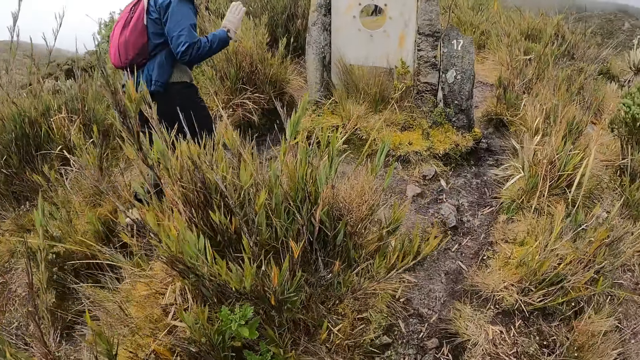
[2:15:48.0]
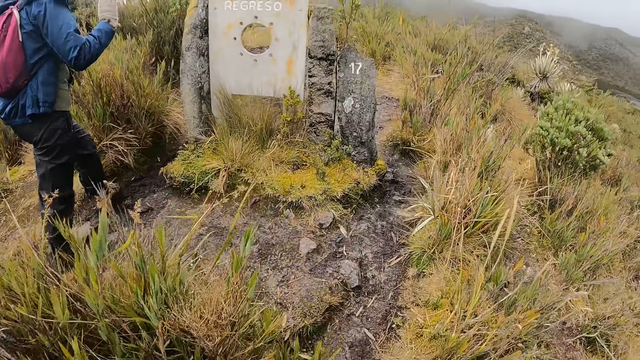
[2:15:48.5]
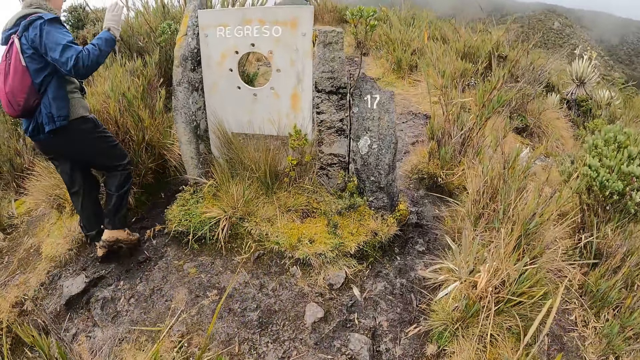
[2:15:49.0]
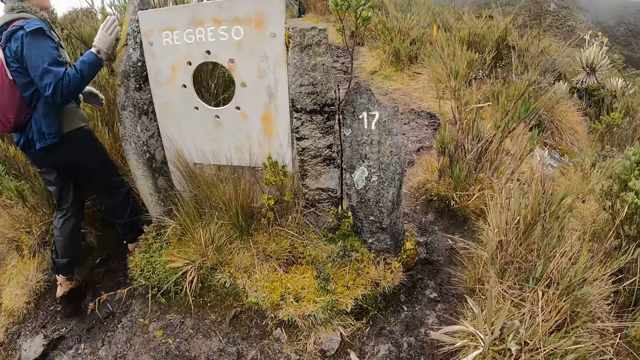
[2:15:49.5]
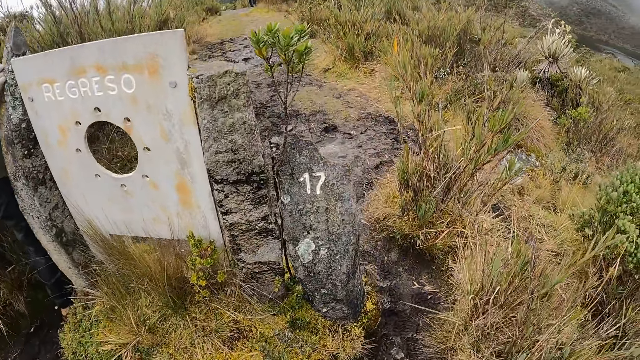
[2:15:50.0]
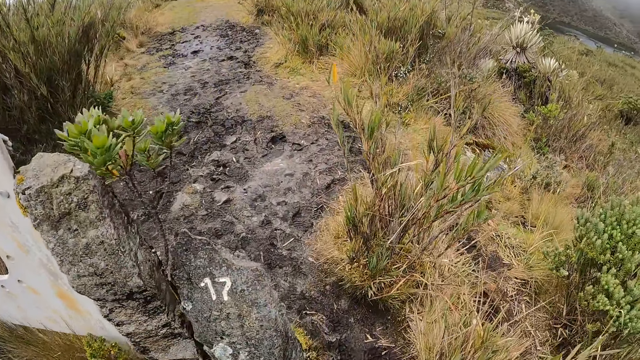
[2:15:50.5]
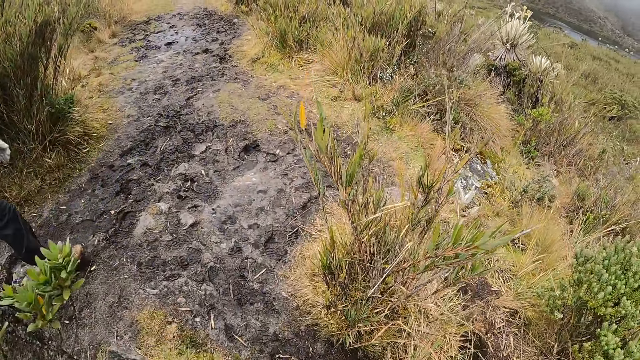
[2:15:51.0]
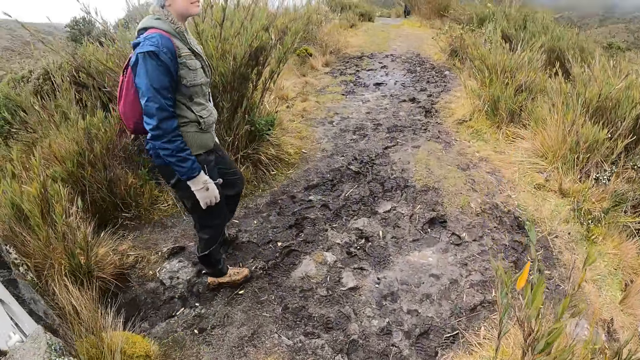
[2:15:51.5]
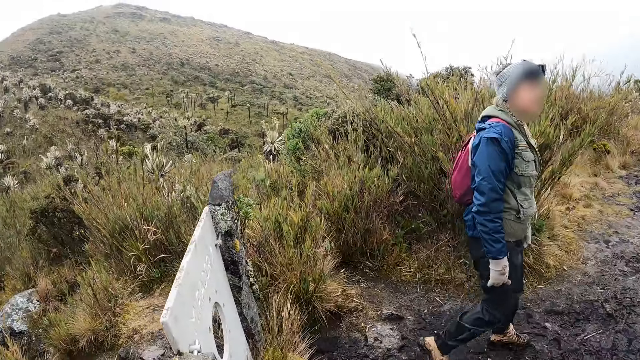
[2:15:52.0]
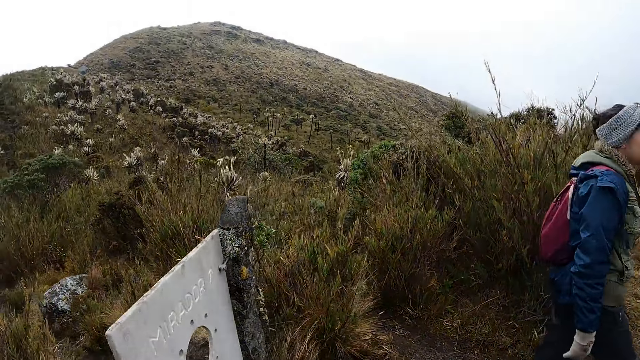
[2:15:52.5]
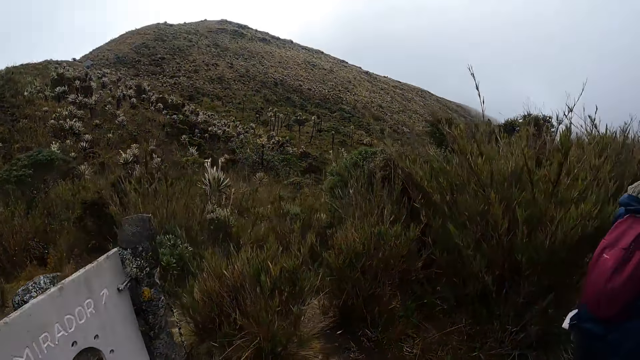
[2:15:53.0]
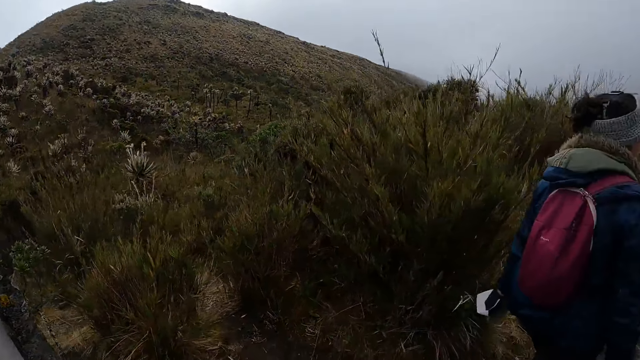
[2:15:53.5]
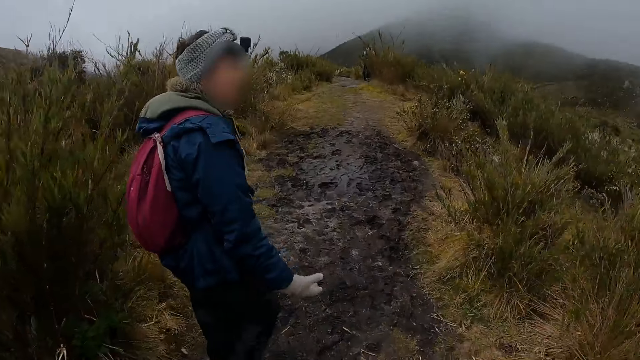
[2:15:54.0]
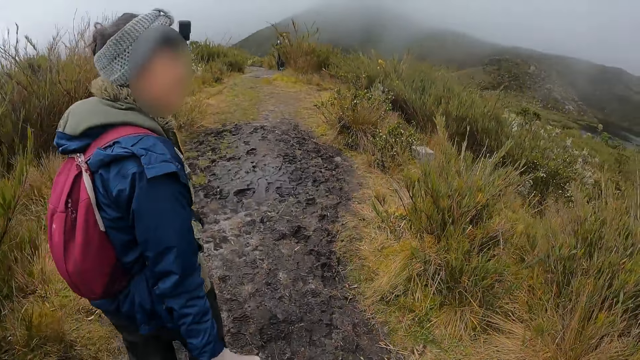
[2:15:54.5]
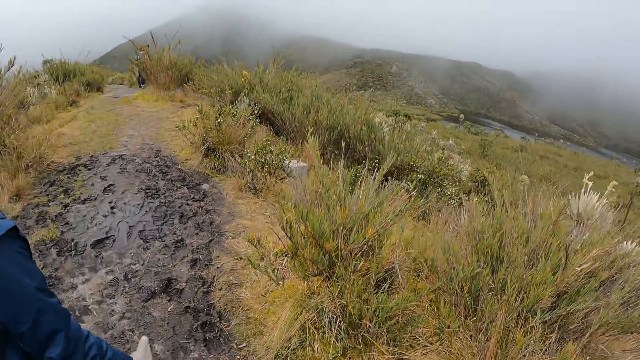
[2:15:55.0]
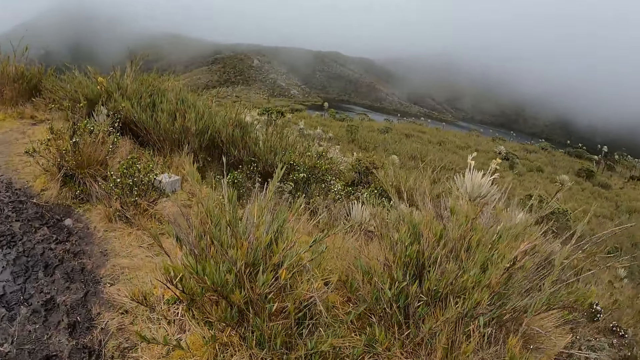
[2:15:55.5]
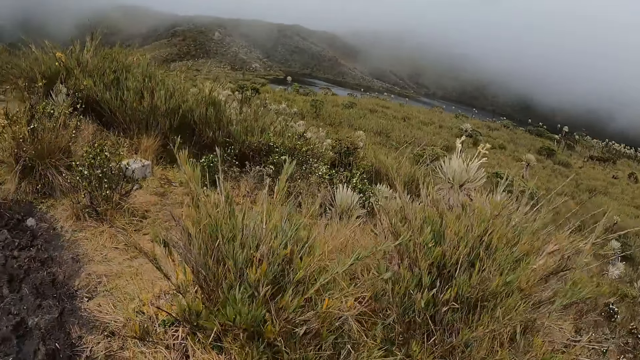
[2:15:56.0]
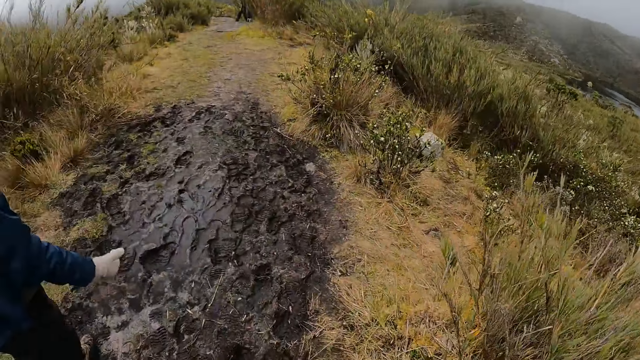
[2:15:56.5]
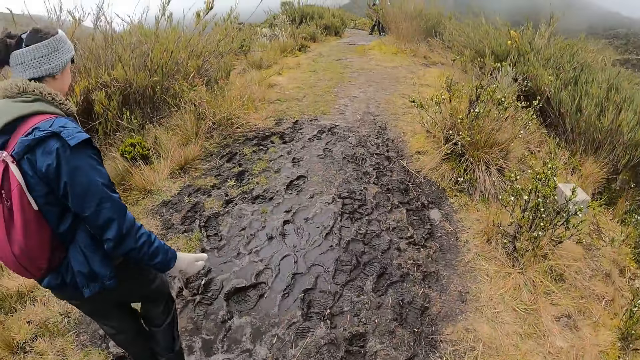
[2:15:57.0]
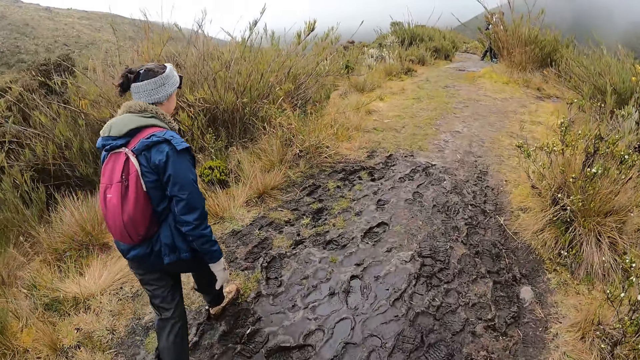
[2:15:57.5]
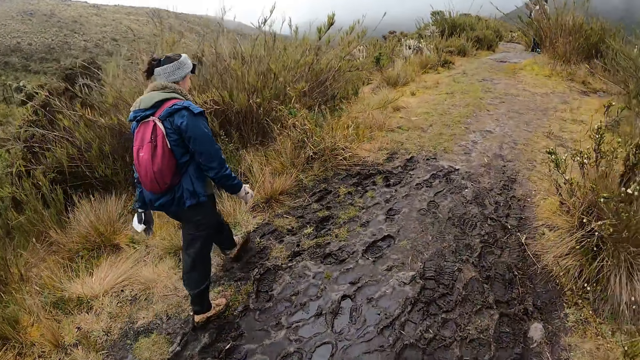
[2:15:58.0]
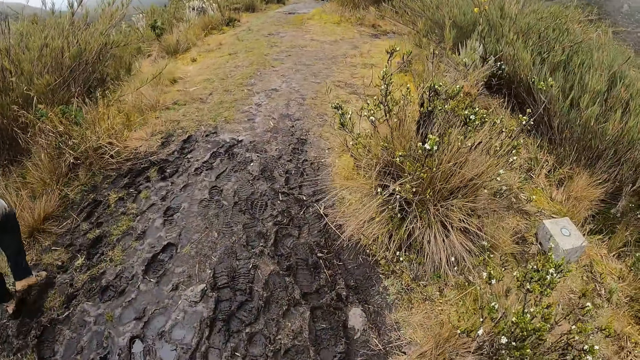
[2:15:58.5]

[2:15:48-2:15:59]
The woman touches a stone with her right hand. The camera wearer looks around. The woman walks around. The camera wearer walks around.

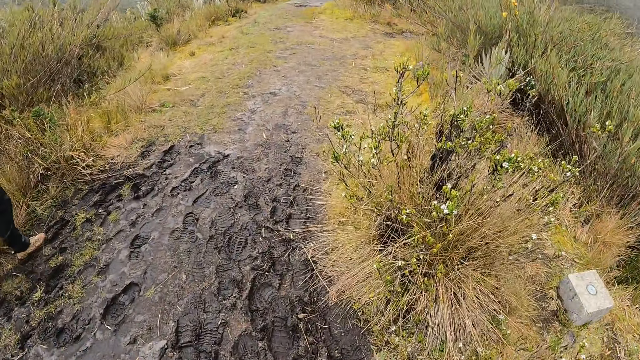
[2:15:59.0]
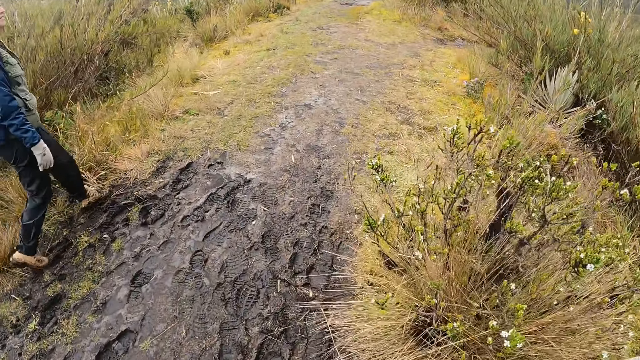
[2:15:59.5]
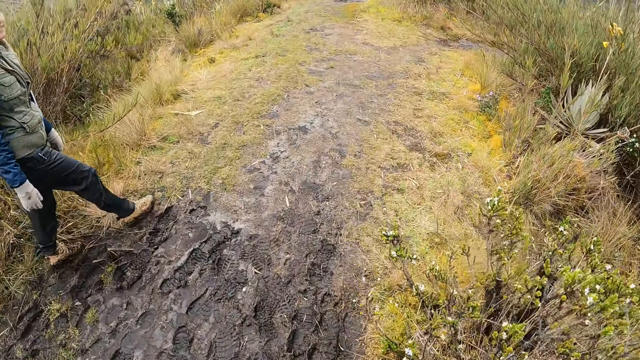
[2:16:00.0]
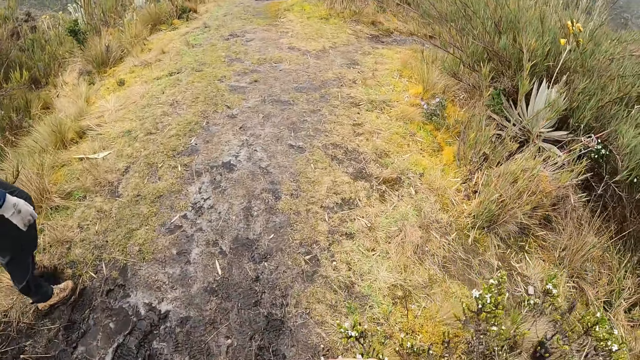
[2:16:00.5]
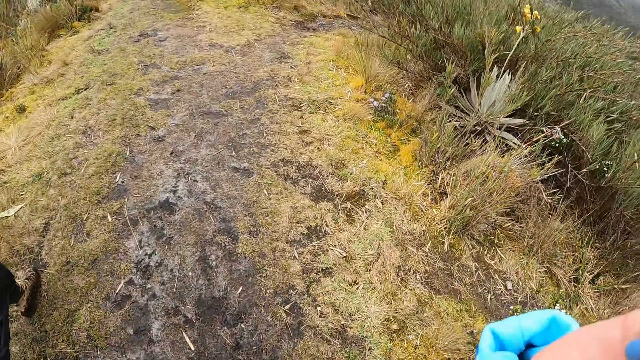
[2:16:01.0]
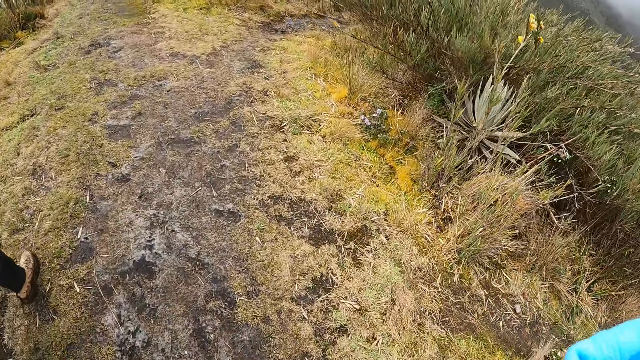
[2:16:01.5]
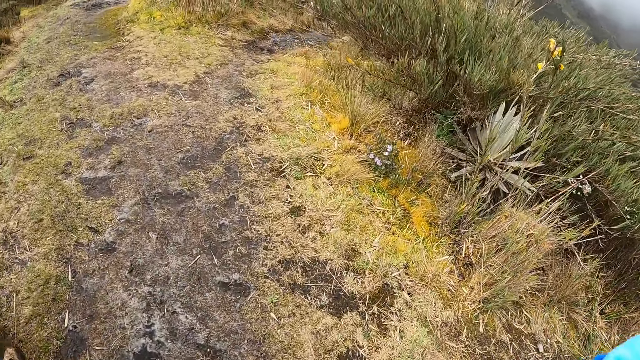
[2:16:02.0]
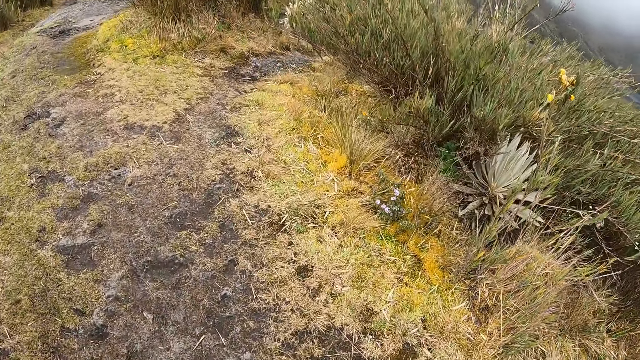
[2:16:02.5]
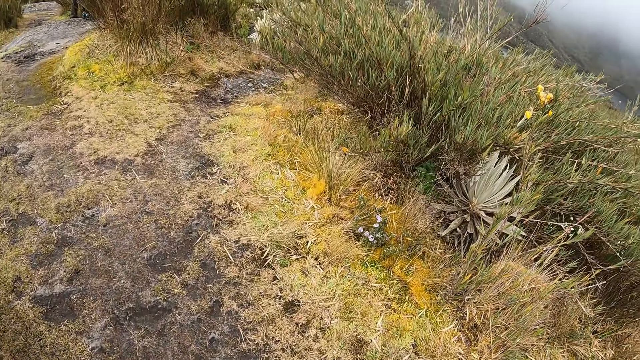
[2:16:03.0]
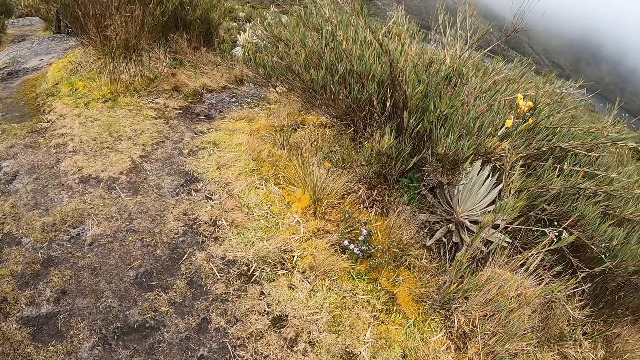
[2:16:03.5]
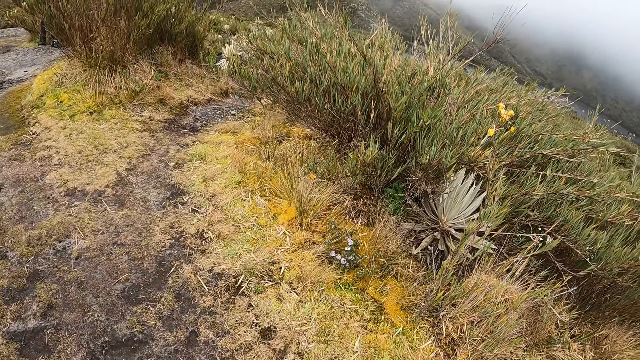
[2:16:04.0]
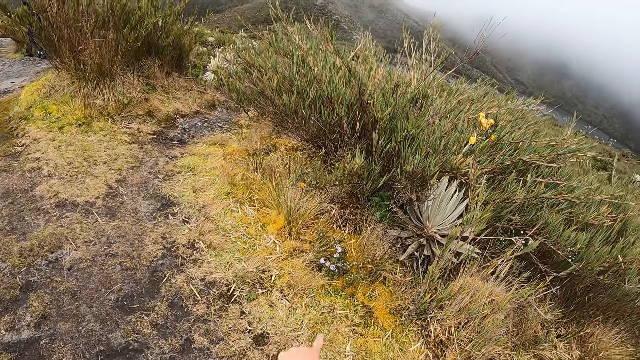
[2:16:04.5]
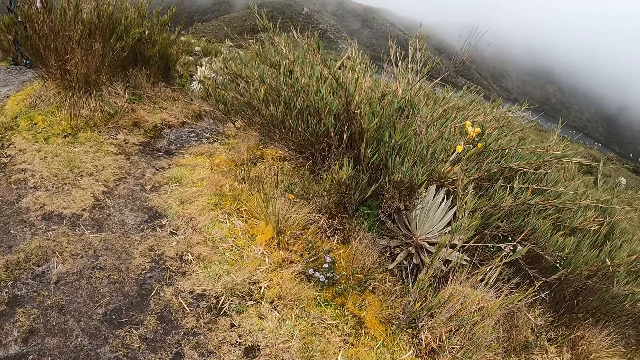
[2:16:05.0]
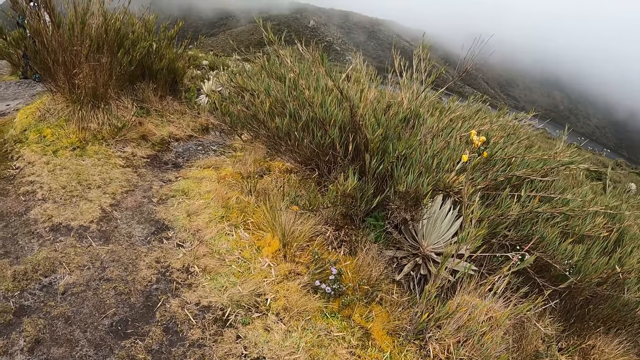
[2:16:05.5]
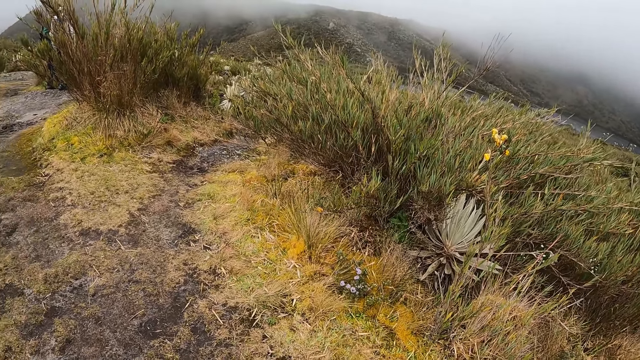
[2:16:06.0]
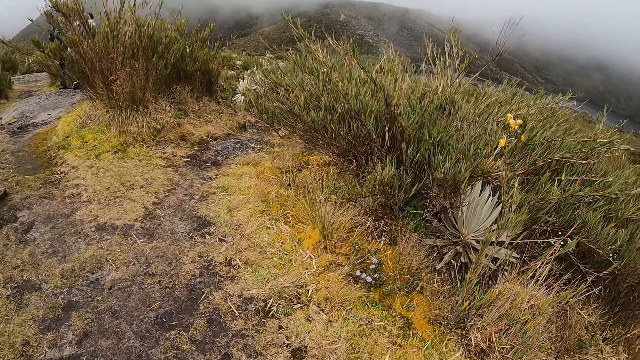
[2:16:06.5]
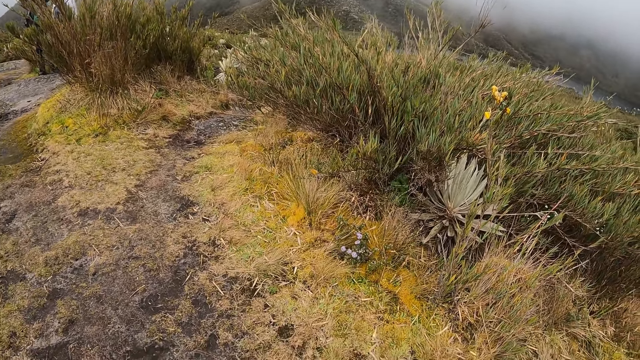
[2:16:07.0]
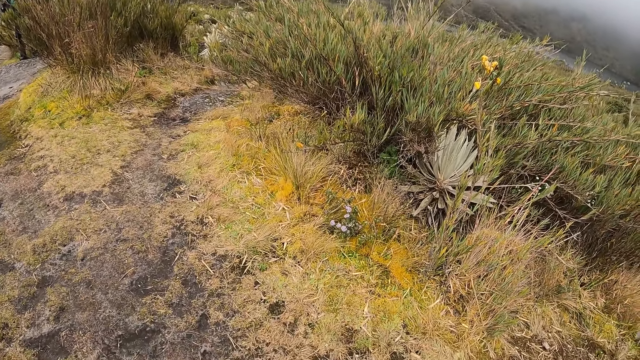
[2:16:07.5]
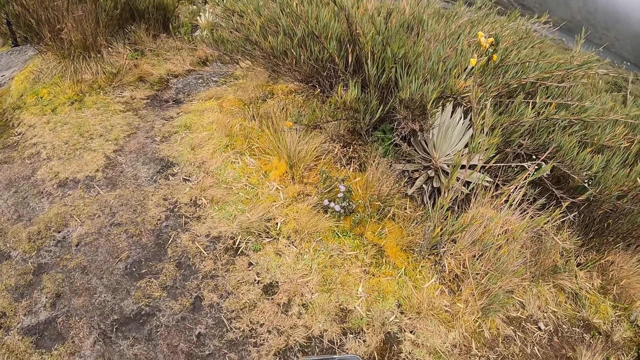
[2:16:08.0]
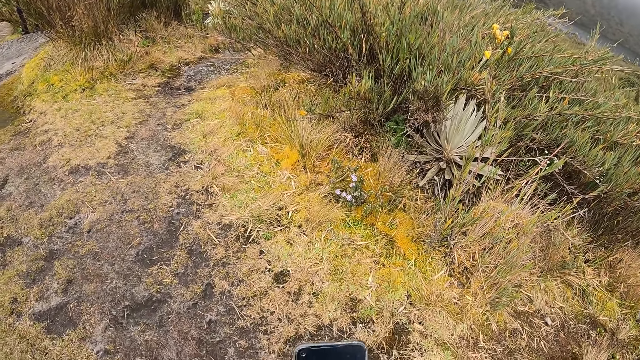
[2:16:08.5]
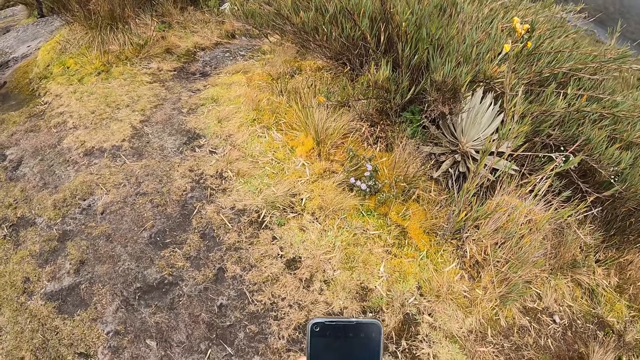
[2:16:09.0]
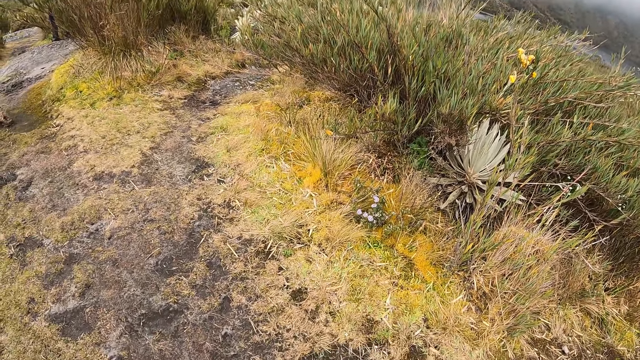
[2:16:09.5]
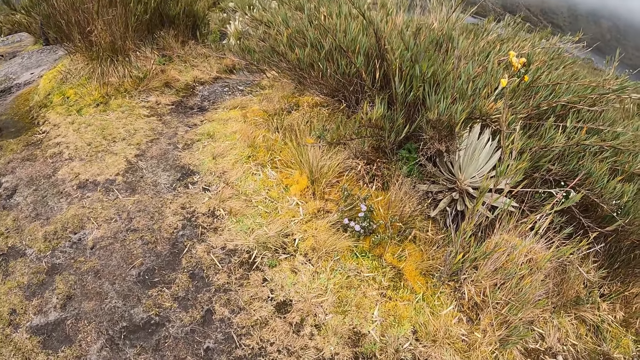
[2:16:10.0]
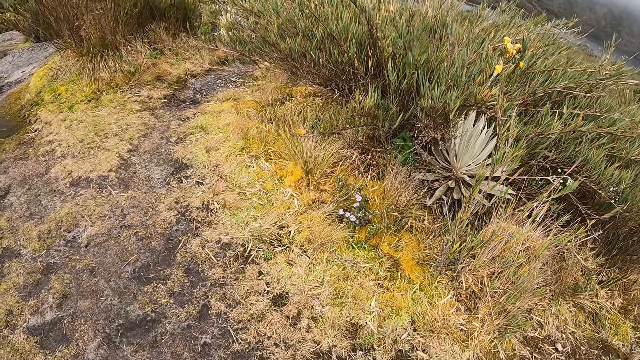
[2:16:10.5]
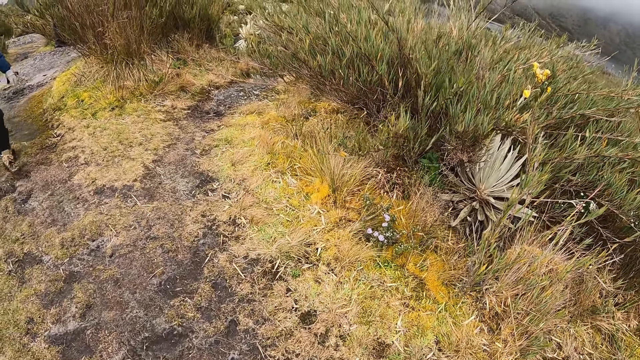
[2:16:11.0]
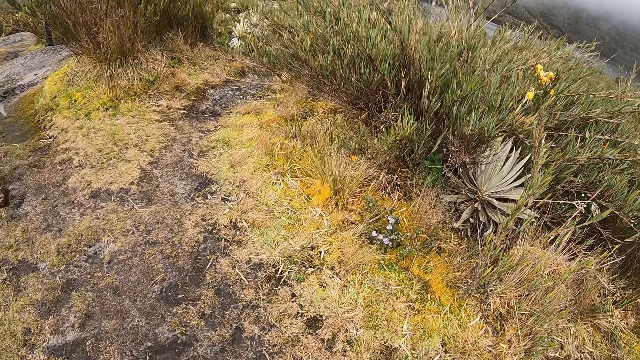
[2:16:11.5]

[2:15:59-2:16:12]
The camera wearer touches her head. She walks around, stops, and stares at the surroundings. She interacts with the woman. She operates a phone with both hands. She stares at the surroundings.
